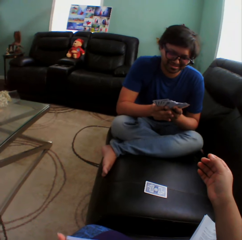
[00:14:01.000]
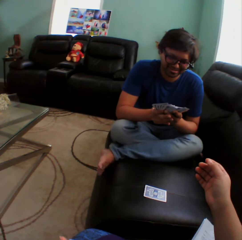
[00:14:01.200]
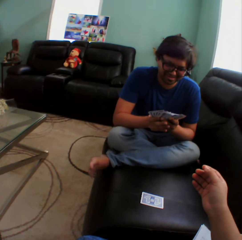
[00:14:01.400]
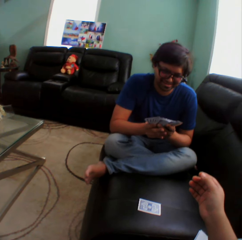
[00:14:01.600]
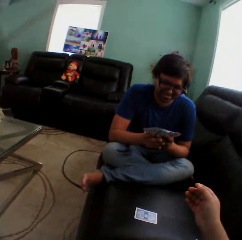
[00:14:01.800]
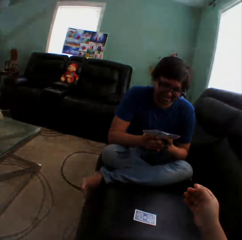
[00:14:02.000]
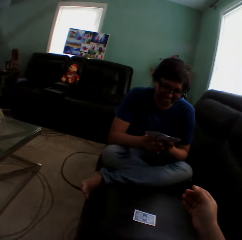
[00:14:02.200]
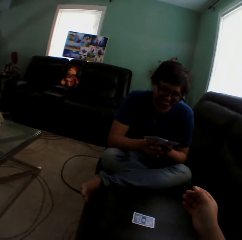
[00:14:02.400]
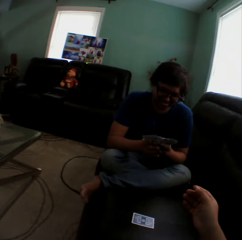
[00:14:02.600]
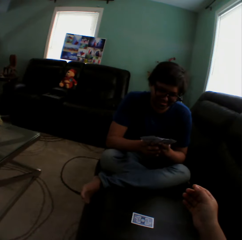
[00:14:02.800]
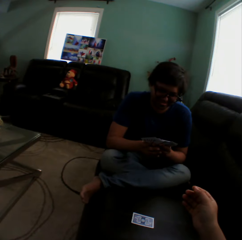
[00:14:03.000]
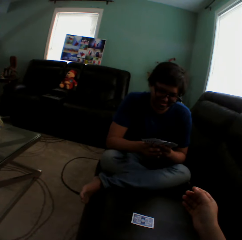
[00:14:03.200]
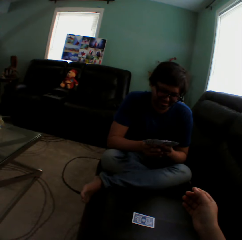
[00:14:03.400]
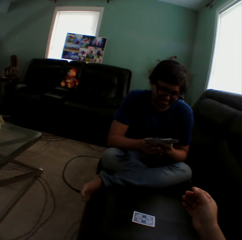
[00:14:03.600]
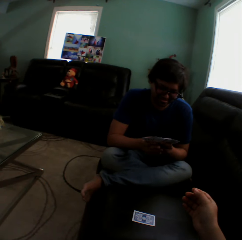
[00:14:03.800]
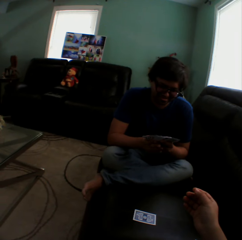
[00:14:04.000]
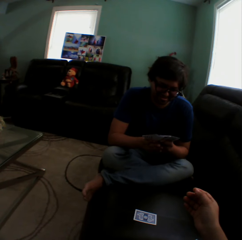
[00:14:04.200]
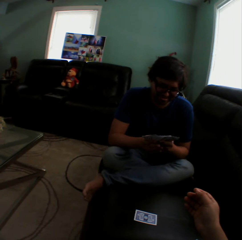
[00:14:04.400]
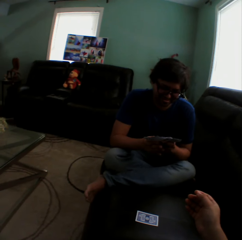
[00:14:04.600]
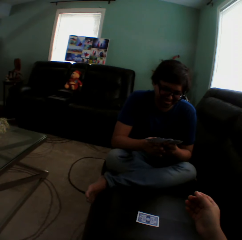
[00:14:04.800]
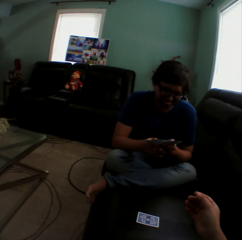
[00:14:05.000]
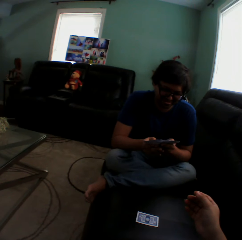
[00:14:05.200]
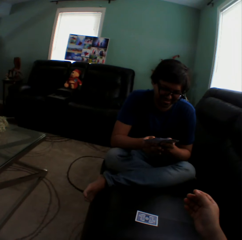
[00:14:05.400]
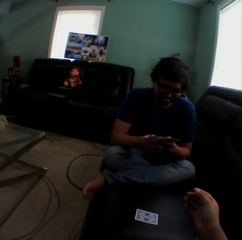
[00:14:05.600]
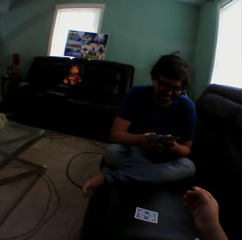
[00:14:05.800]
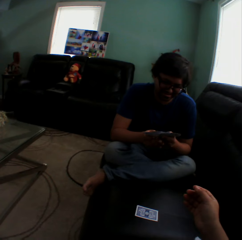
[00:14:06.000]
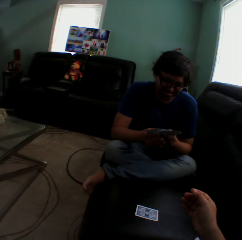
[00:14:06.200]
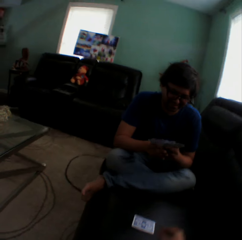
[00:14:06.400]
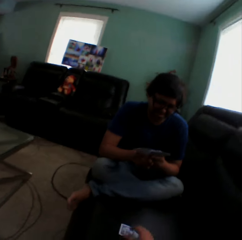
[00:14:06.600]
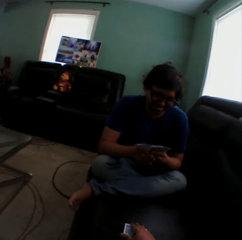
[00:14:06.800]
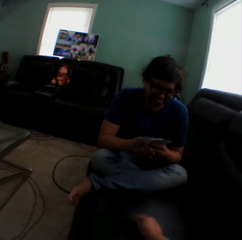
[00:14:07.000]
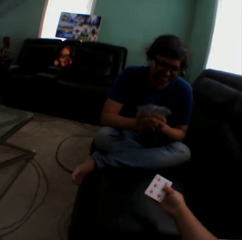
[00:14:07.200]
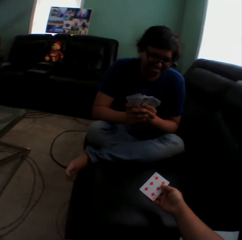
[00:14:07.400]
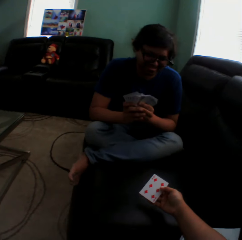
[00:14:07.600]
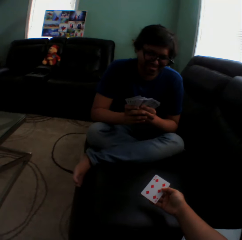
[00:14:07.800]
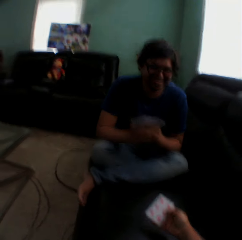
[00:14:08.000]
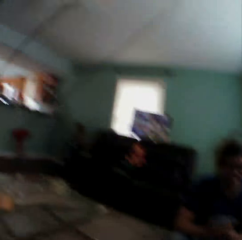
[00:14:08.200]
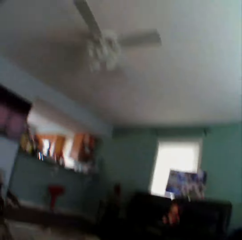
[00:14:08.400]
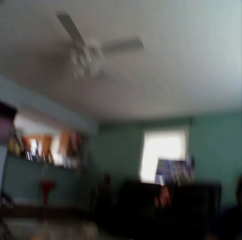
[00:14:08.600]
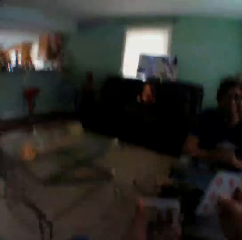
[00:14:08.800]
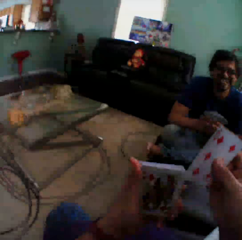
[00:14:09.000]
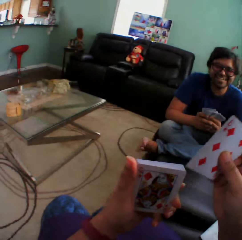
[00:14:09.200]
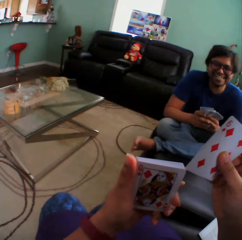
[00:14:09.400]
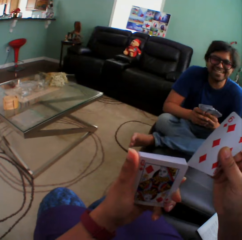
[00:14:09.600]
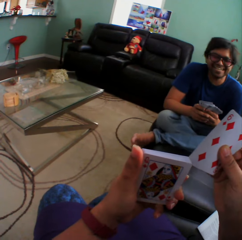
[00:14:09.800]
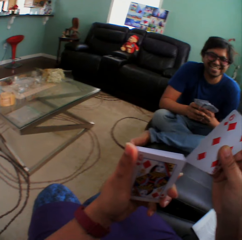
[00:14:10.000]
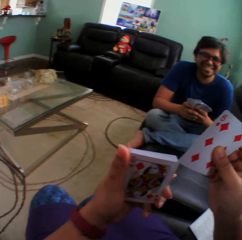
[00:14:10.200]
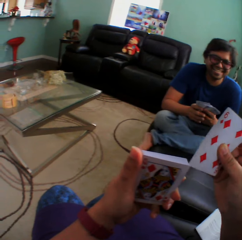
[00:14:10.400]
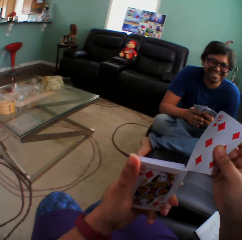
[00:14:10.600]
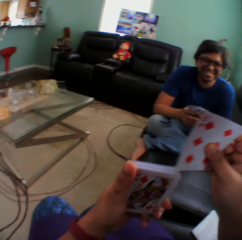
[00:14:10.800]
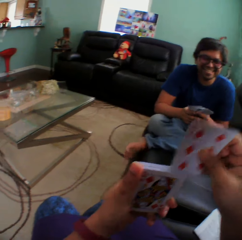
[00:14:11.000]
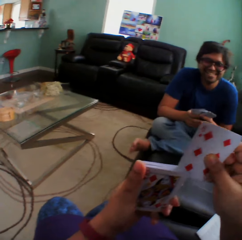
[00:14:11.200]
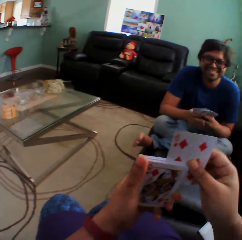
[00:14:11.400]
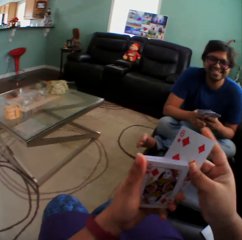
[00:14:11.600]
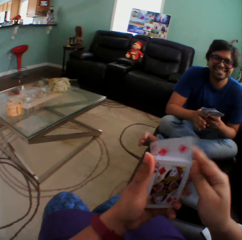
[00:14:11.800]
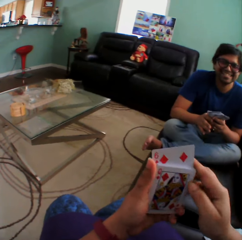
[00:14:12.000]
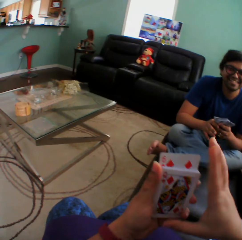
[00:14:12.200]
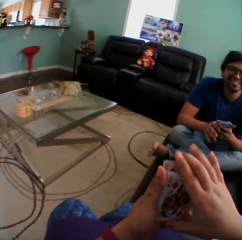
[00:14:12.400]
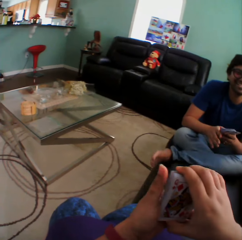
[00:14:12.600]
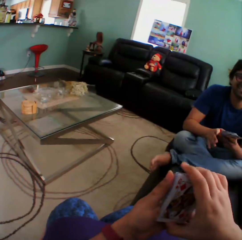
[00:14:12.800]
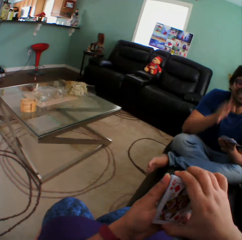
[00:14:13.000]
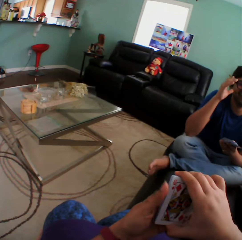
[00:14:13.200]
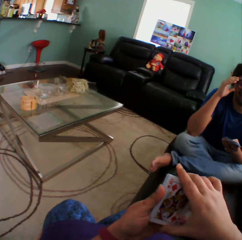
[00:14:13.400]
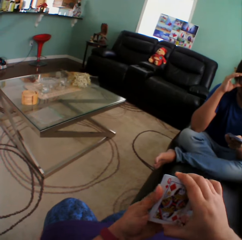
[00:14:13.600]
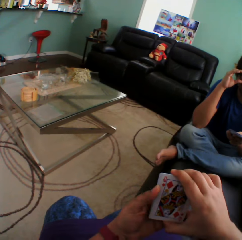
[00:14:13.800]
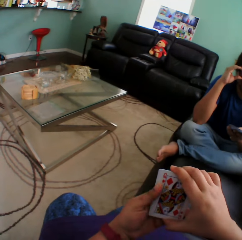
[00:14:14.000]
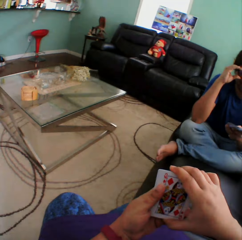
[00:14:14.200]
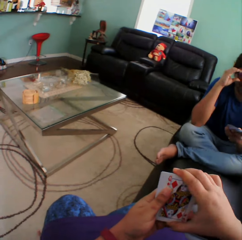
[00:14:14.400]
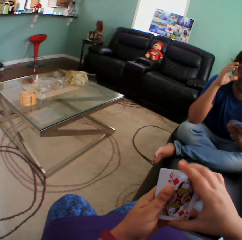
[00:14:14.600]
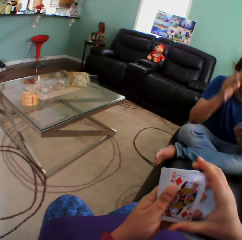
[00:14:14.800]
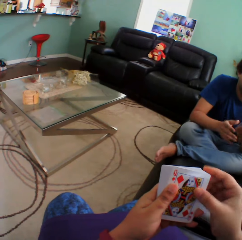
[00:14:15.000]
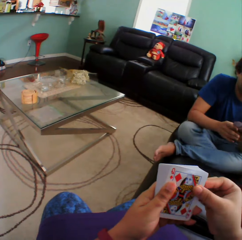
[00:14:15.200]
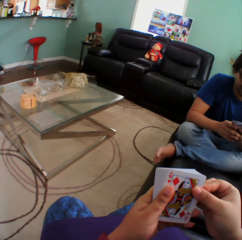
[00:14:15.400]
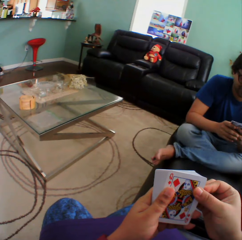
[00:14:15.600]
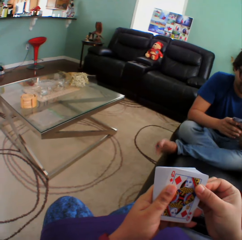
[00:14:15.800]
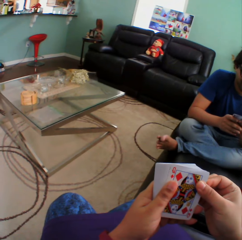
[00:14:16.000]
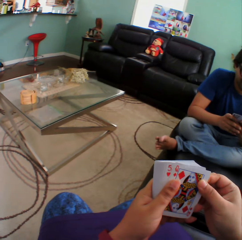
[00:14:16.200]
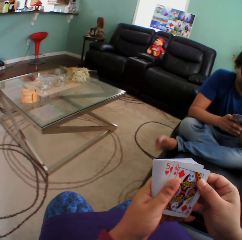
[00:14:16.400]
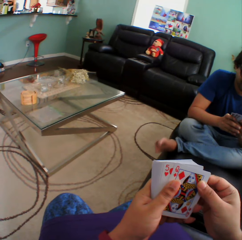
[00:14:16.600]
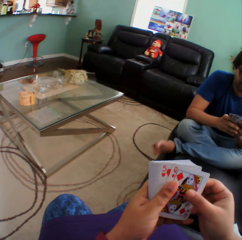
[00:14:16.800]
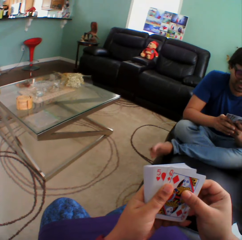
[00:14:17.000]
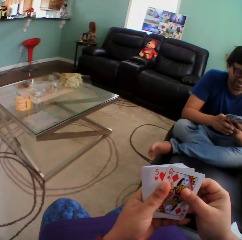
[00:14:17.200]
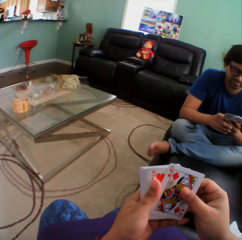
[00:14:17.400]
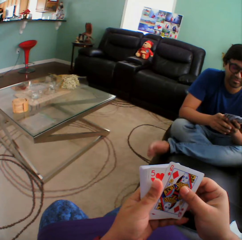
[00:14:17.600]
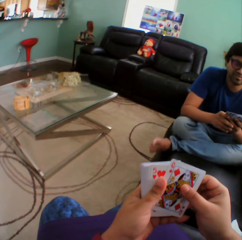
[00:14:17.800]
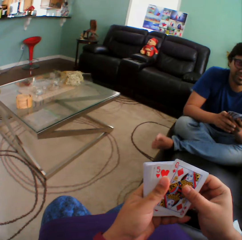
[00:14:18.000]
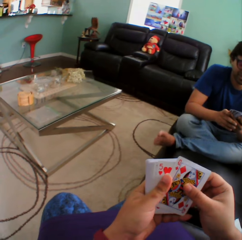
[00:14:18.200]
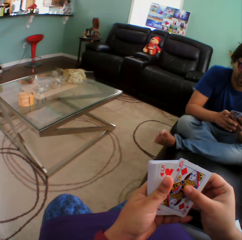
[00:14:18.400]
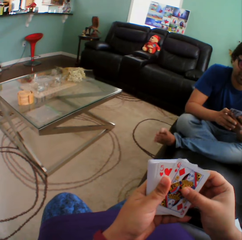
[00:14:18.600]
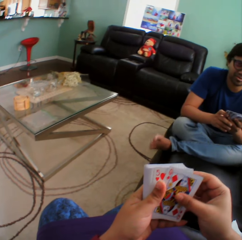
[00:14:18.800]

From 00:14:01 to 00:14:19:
A man holds playing cards. The camera wearer turns to the side. They turn a card on a couch. They hold playing cards, turn to the side, and hold playing cards. The man holds playing cards. The camera wearer fixes a playing card in the bunch. The man aligns the camera. The camera wearer holds playing cards. The man shakes the left leg.

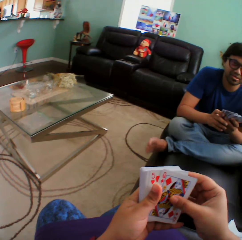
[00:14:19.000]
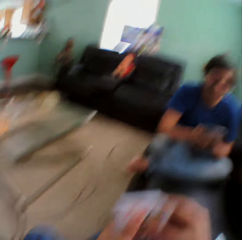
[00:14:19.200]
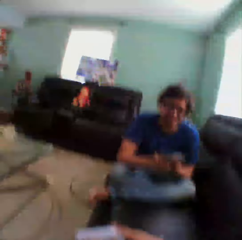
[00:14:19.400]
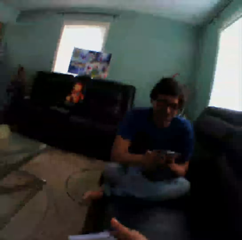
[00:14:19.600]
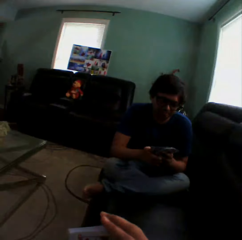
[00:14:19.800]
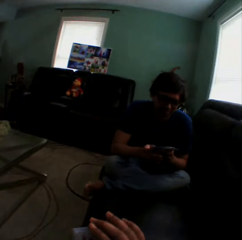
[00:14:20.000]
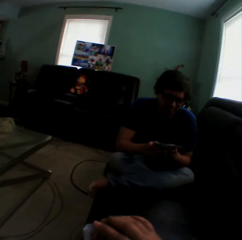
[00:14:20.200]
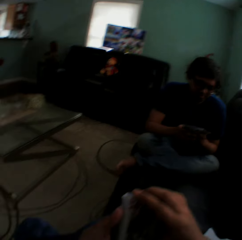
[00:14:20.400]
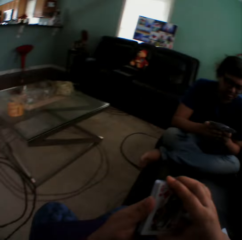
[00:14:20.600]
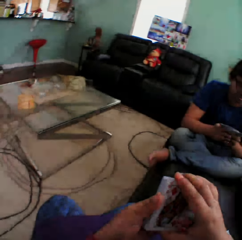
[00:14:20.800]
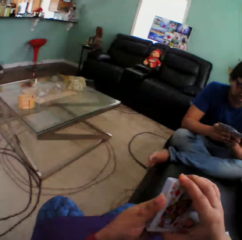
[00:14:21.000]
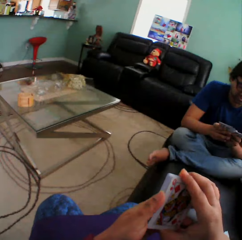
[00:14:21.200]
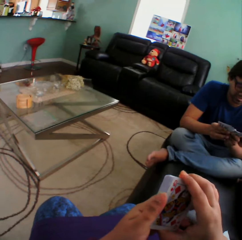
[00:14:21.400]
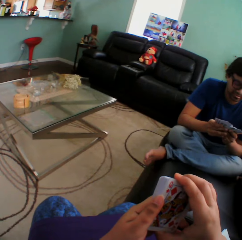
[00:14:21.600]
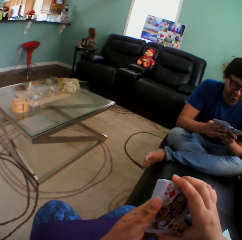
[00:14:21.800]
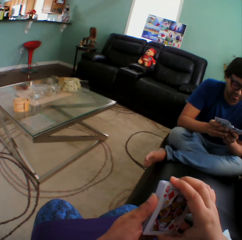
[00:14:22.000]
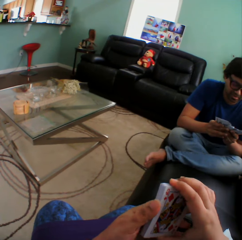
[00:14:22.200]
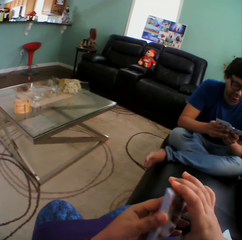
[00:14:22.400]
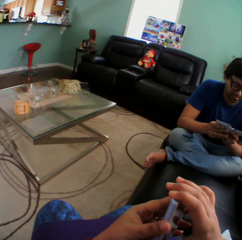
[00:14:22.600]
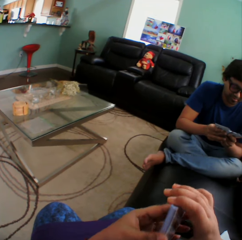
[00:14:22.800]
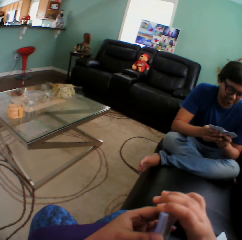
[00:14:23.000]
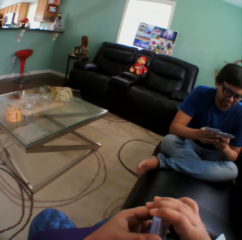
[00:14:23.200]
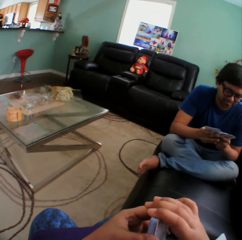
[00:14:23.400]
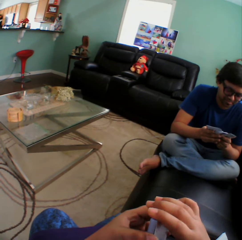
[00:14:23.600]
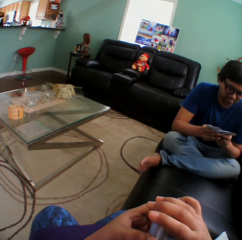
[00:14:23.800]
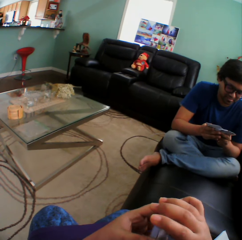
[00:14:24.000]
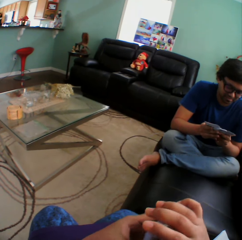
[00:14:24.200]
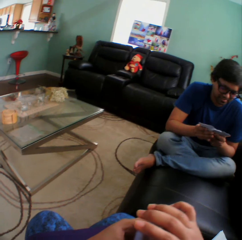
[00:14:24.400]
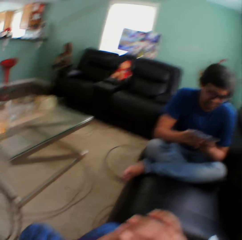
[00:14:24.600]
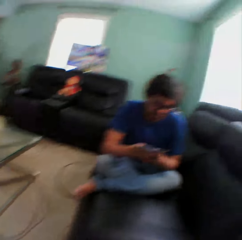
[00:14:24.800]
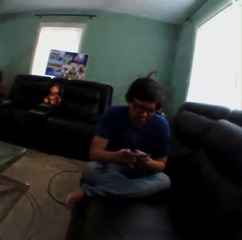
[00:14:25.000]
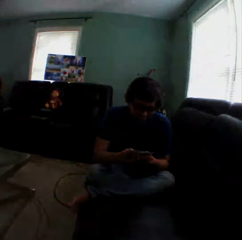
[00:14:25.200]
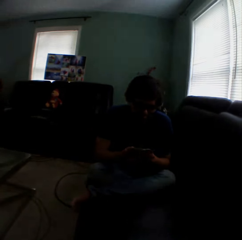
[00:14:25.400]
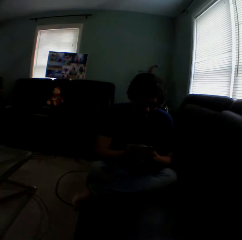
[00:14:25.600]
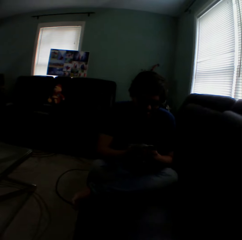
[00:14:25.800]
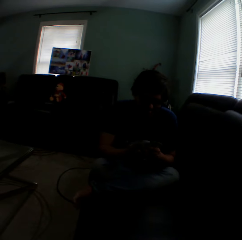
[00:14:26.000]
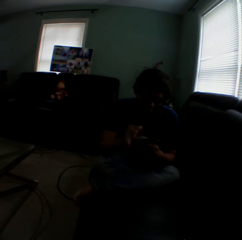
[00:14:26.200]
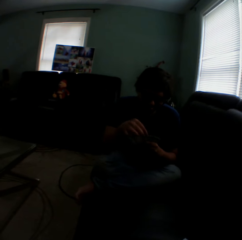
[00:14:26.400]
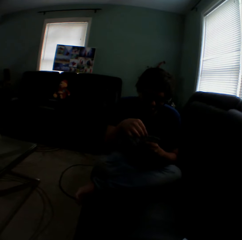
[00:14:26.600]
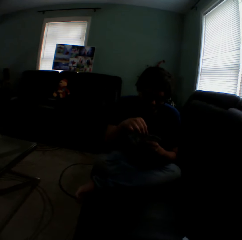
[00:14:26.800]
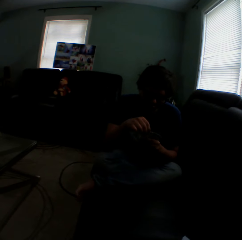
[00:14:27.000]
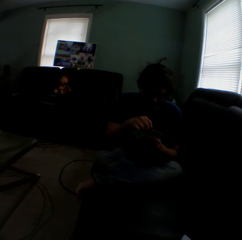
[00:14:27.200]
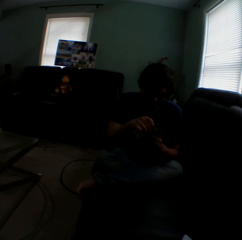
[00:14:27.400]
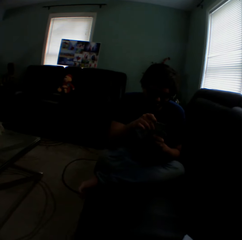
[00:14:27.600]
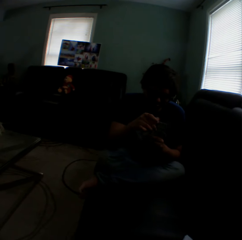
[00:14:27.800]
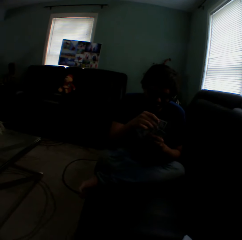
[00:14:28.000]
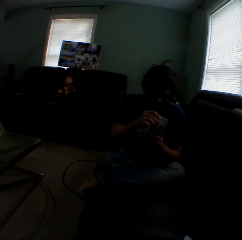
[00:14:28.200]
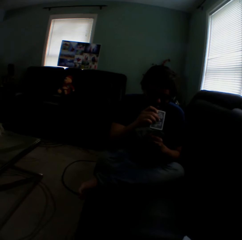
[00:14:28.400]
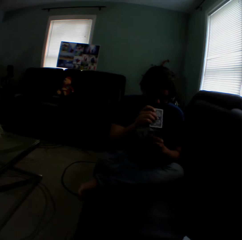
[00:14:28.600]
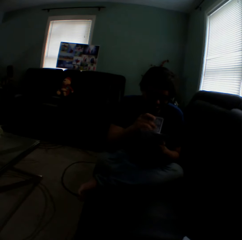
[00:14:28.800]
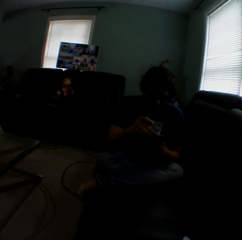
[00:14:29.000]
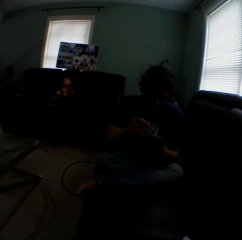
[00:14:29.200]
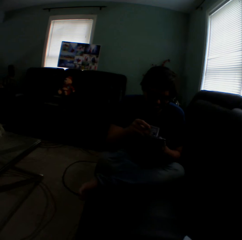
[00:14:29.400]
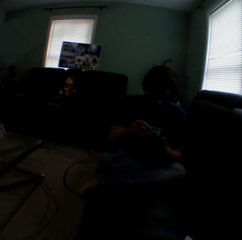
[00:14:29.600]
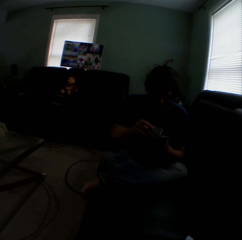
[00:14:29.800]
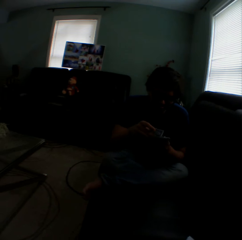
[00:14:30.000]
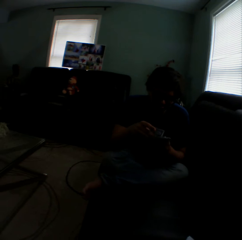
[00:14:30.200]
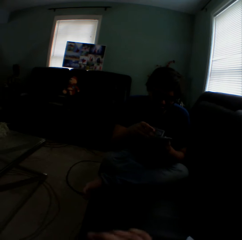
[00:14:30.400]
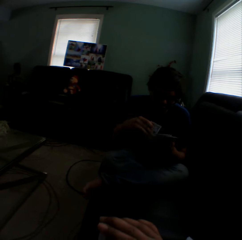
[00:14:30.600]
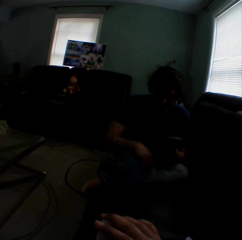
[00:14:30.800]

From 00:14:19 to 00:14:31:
The camera wearer turns to the side and arranges cards in hand. A man holds playing cards and arranges cards in hand. The camera wearer turns to the side. The man holds playing cards.
